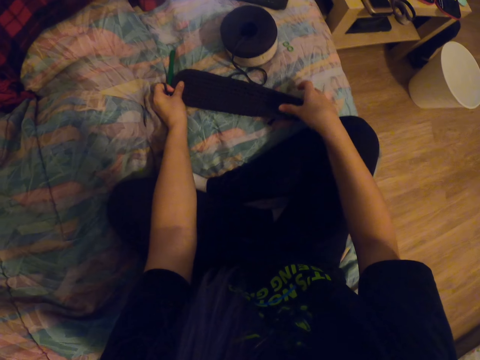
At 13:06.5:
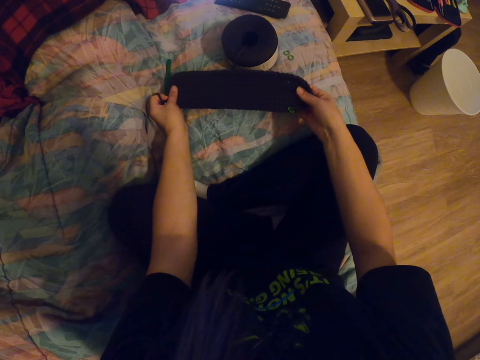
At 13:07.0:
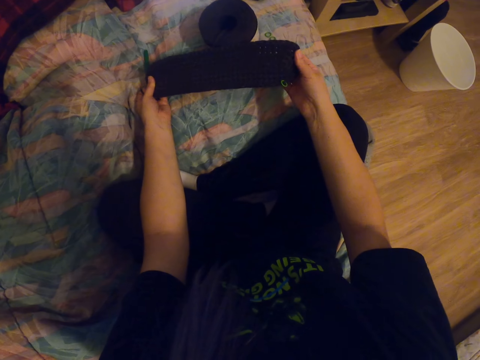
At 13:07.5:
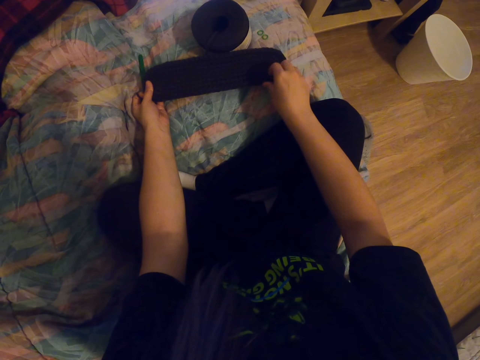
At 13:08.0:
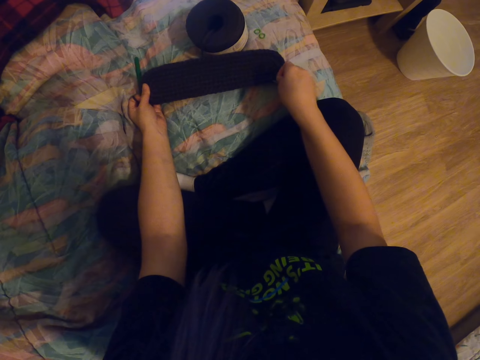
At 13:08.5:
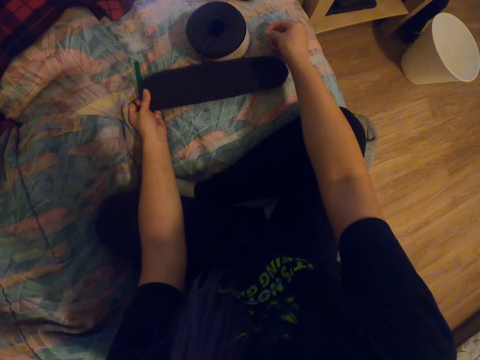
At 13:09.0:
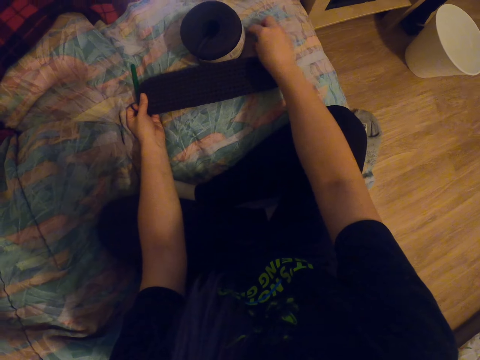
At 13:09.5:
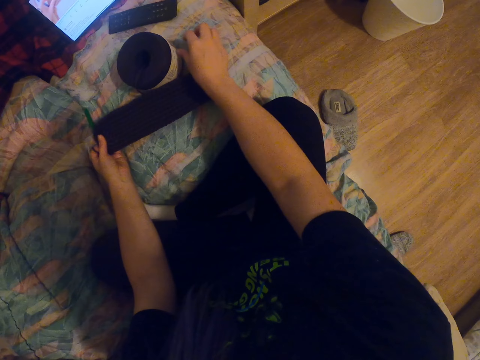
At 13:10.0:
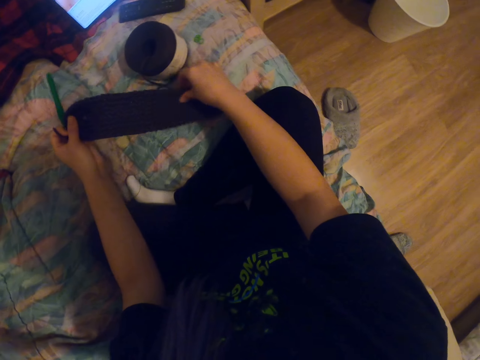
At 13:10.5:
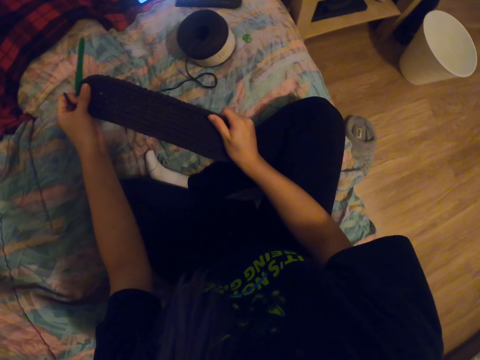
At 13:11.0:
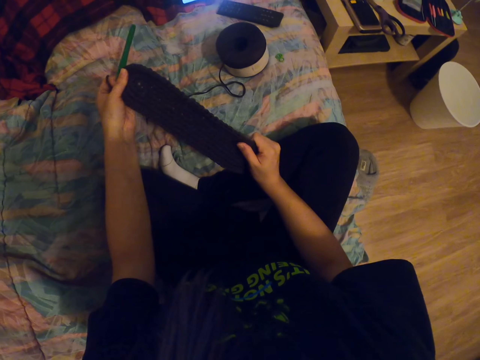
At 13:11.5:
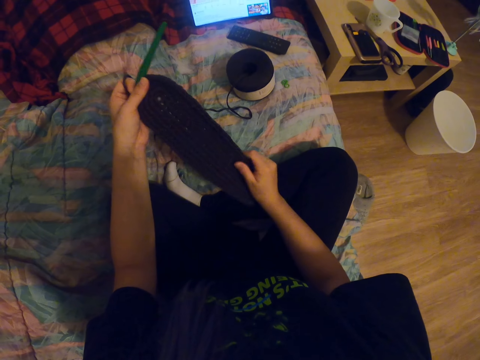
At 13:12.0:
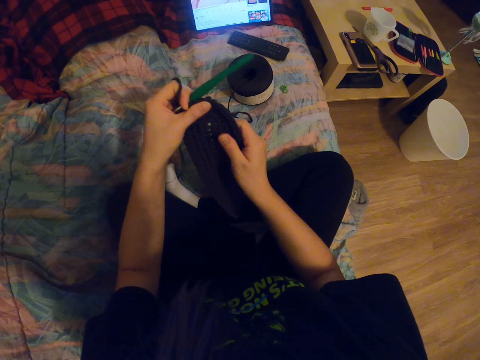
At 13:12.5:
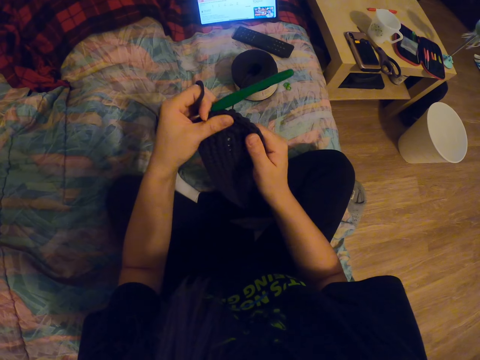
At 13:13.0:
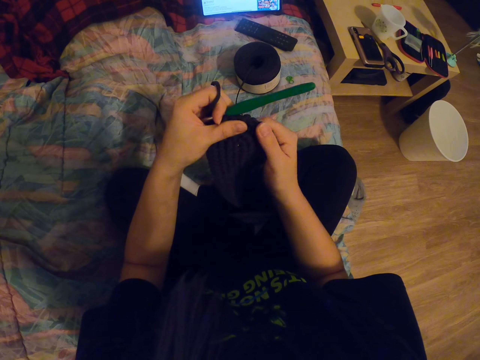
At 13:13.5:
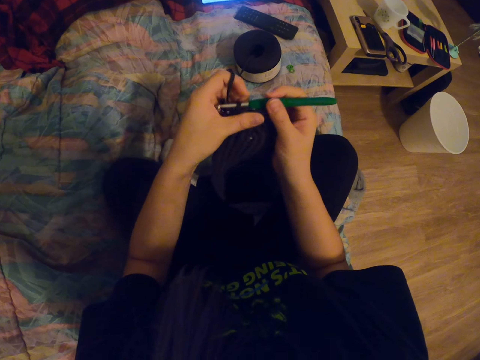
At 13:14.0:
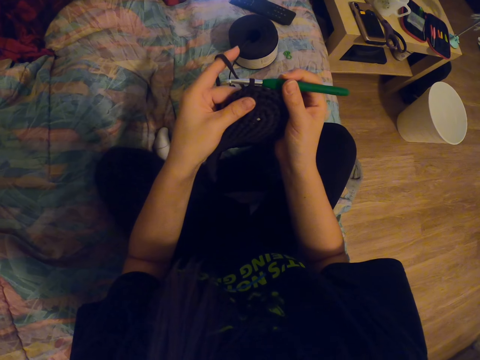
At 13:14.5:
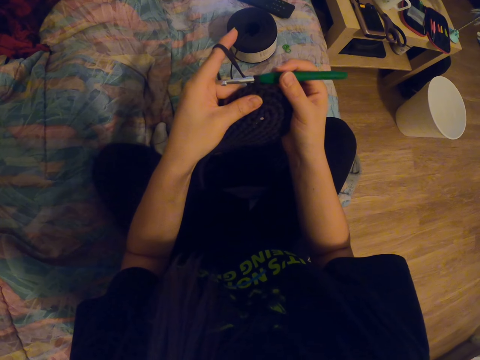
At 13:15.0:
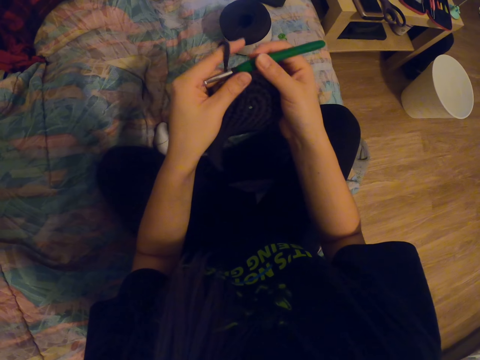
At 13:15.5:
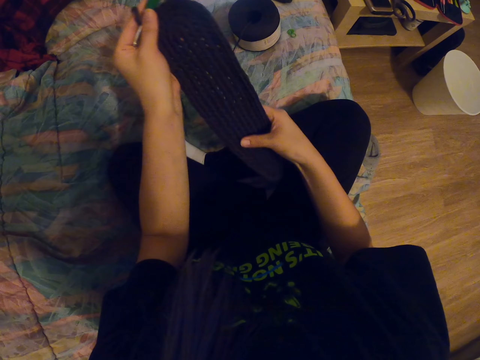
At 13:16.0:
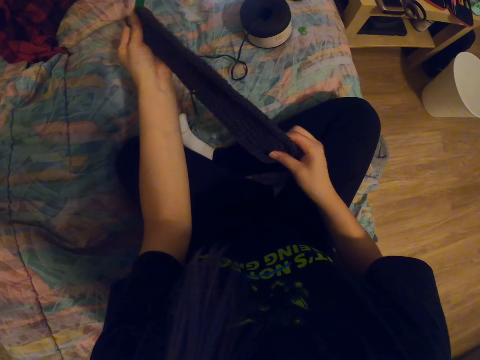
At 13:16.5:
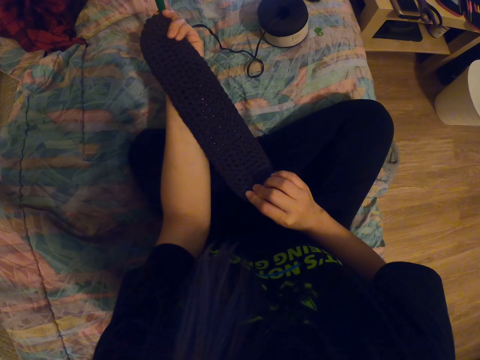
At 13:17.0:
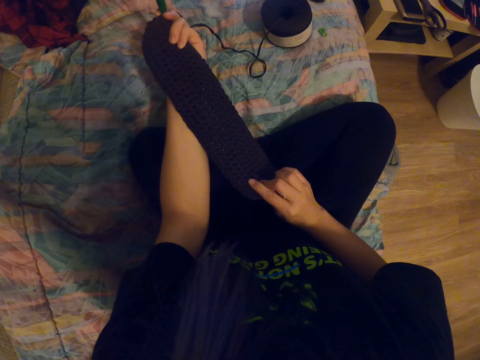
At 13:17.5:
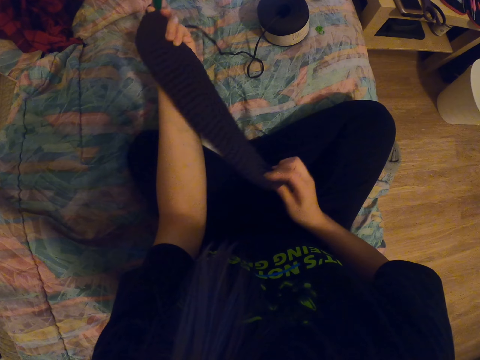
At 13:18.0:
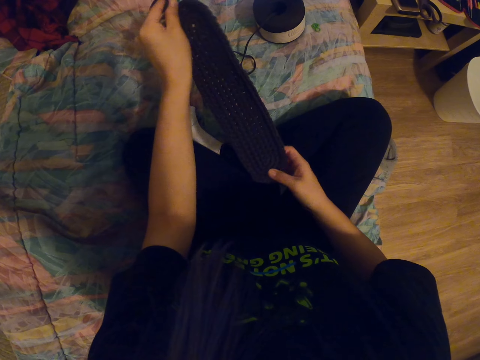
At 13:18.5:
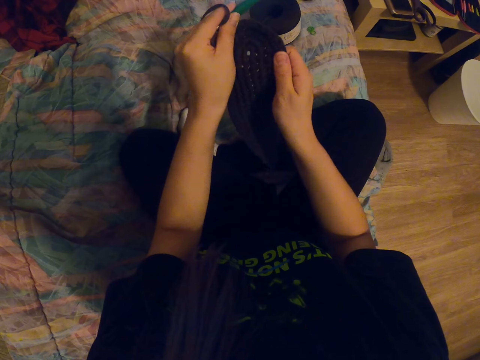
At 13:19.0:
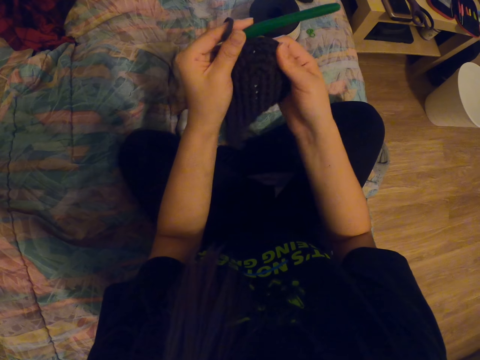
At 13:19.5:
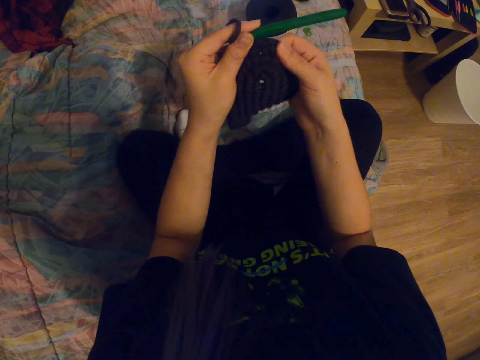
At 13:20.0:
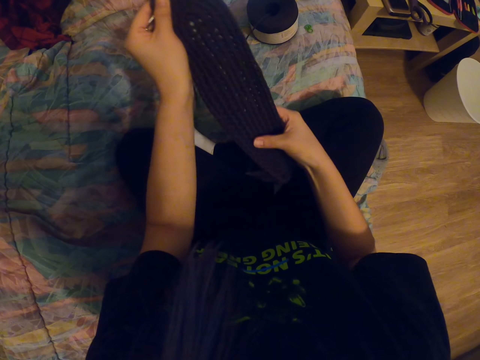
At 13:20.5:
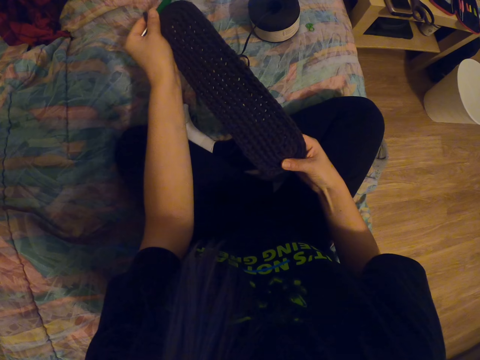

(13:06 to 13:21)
The camera wearer checks the garment. They place the knitted thread on the mattress. They remove a clip from the garment. They place the clip on the mattress. They hold something. They hold the garment. They stretch the thread. They check the garment.

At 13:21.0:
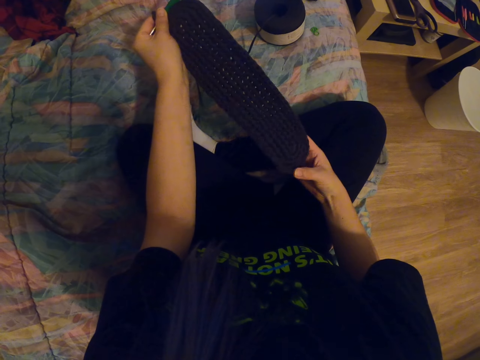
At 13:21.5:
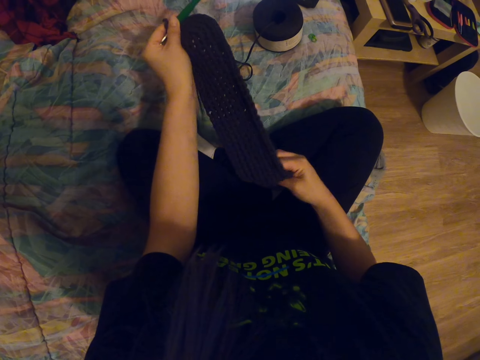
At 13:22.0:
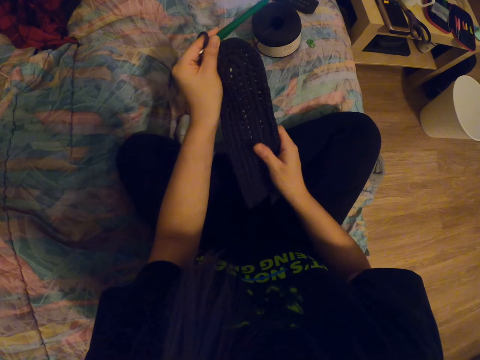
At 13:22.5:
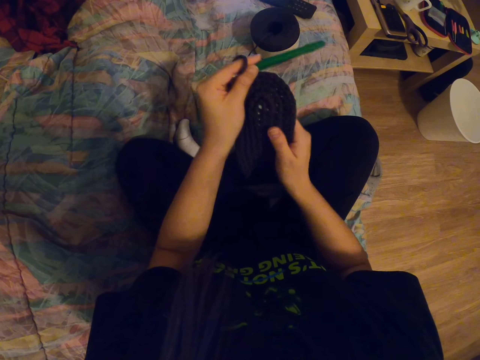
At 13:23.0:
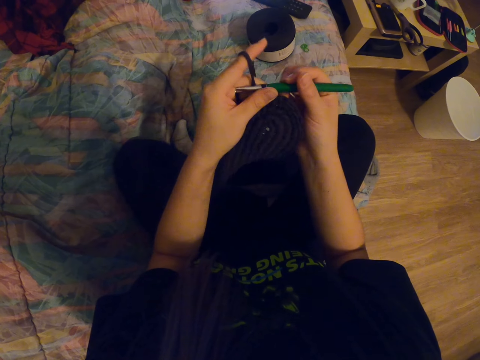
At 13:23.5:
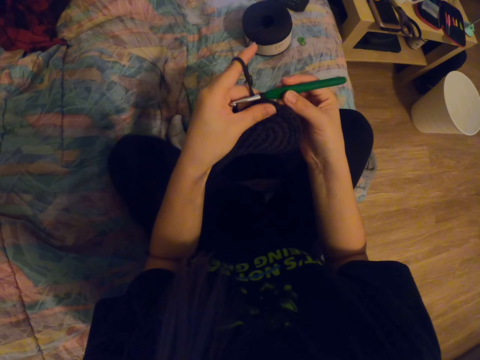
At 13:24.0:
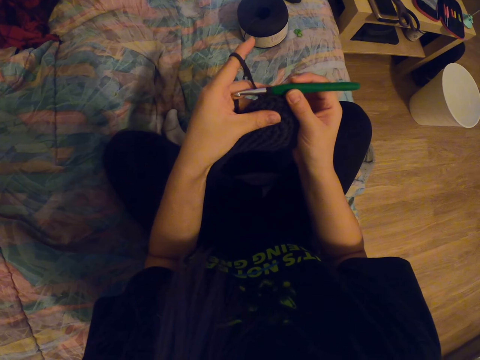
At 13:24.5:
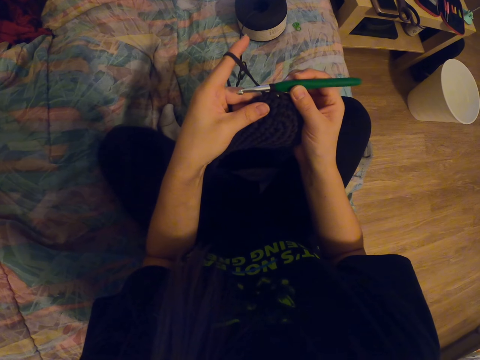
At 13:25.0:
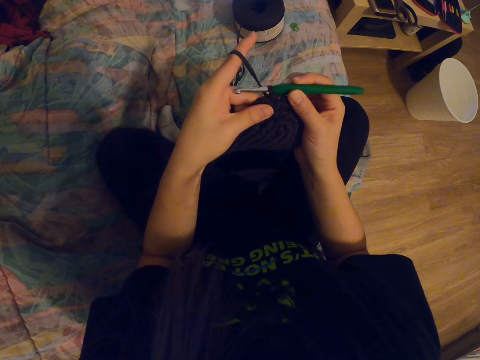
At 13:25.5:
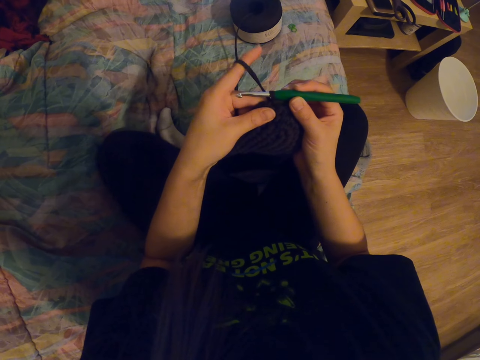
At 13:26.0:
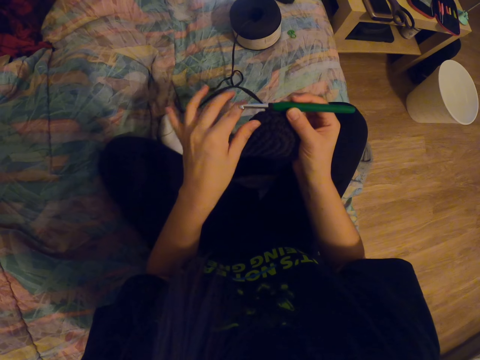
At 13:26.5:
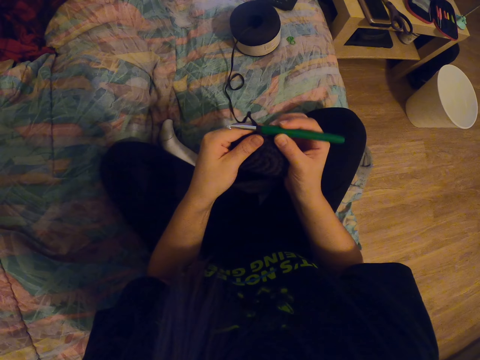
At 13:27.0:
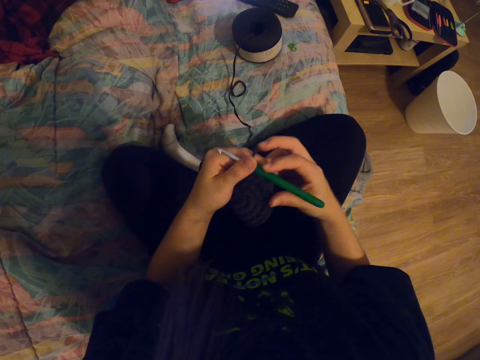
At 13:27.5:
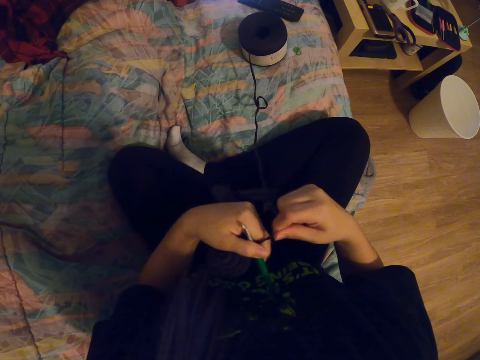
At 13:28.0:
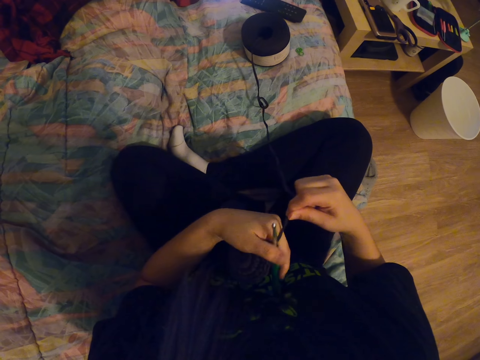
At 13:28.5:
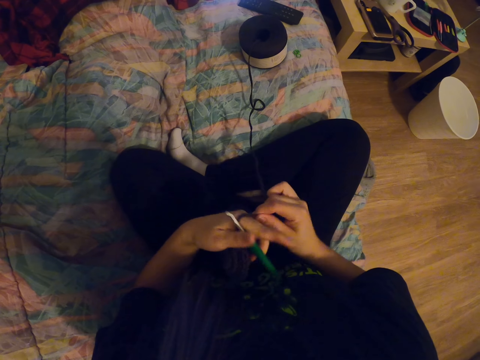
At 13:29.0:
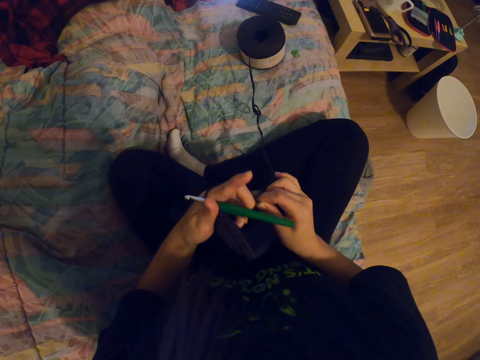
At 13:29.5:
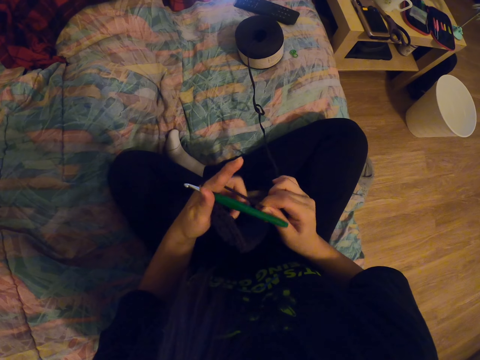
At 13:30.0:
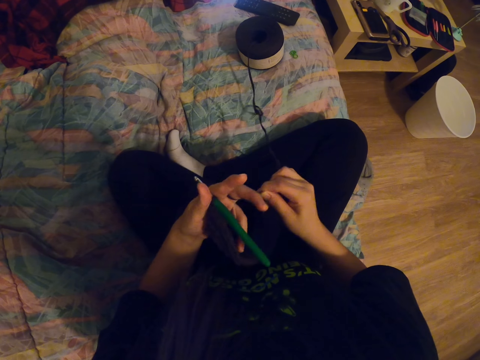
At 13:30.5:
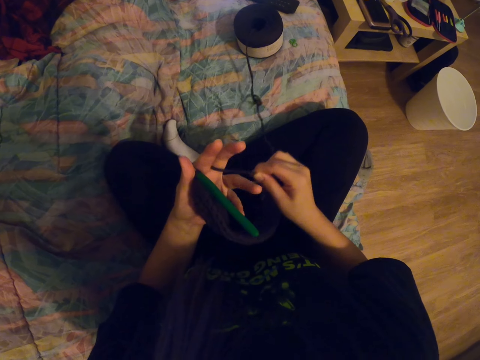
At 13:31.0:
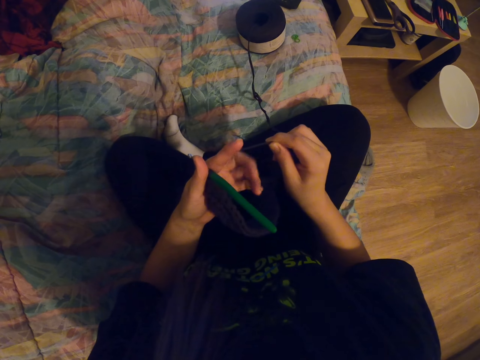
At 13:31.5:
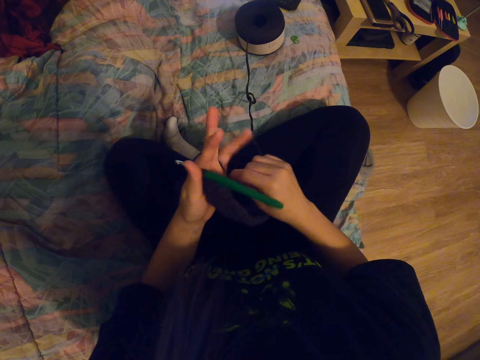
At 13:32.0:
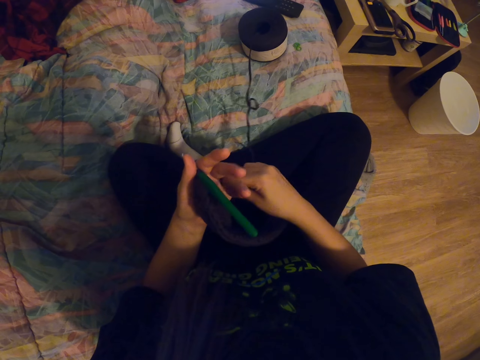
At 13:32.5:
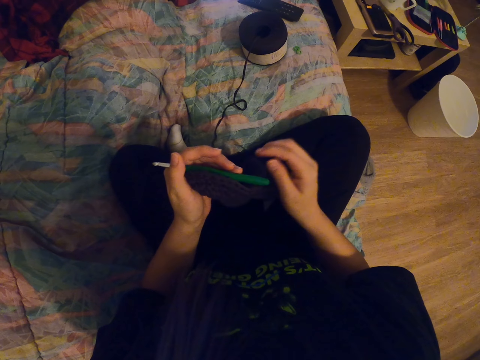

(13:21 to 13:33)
The camera wearer rotates the yarn thread on her fingers.
